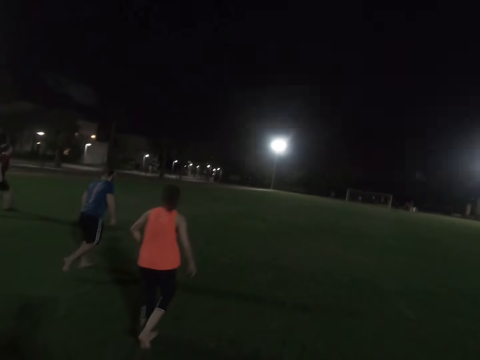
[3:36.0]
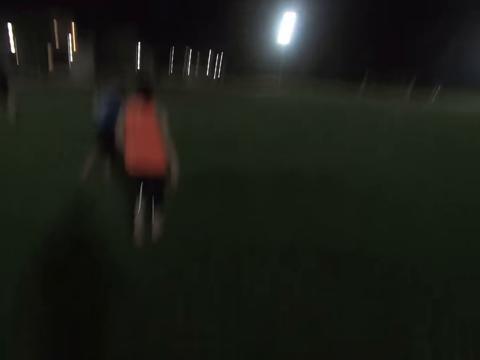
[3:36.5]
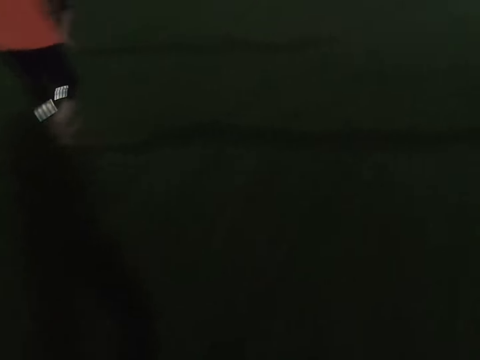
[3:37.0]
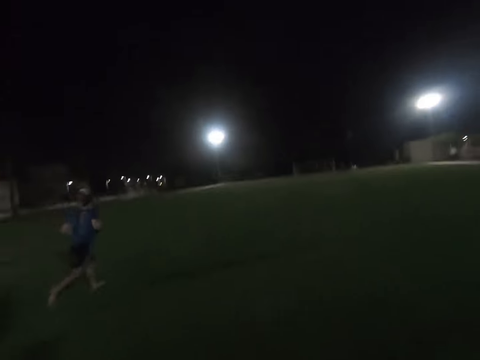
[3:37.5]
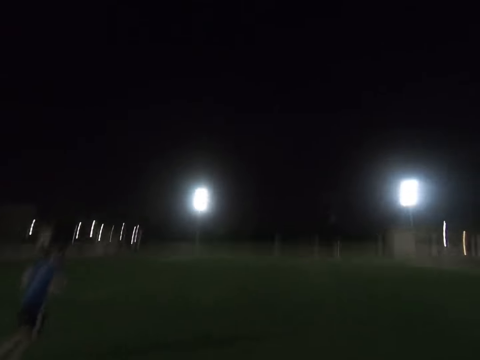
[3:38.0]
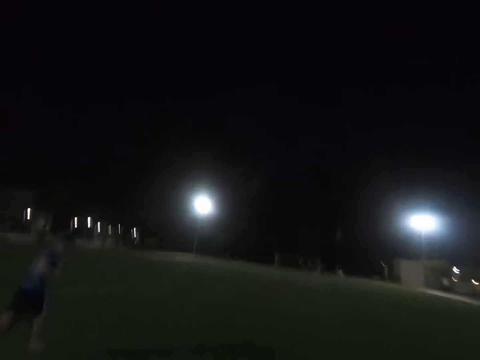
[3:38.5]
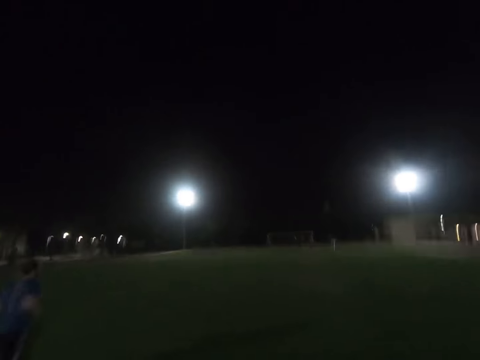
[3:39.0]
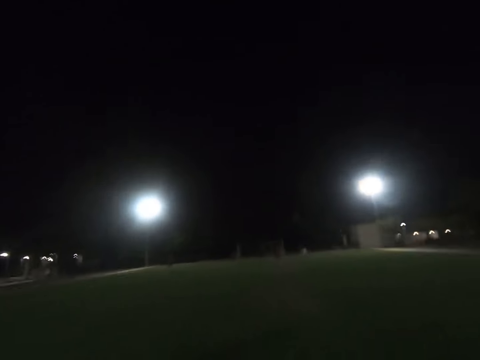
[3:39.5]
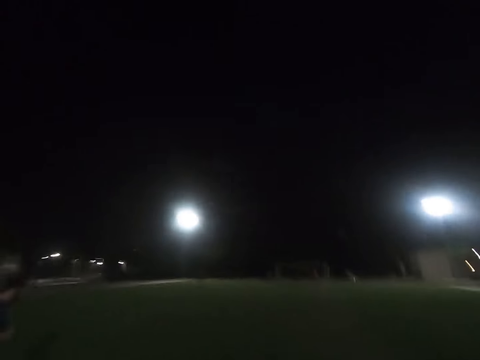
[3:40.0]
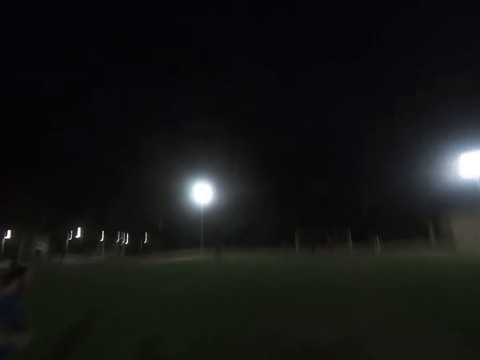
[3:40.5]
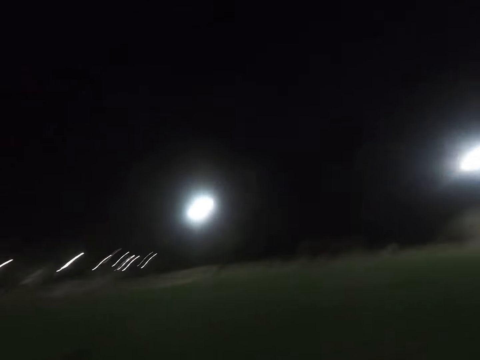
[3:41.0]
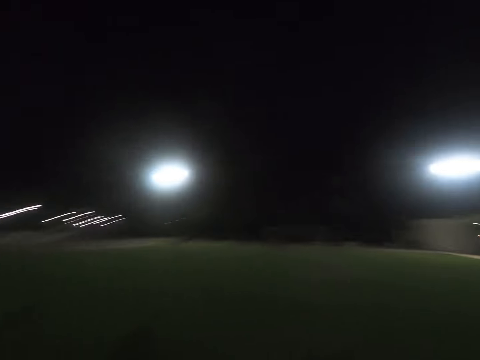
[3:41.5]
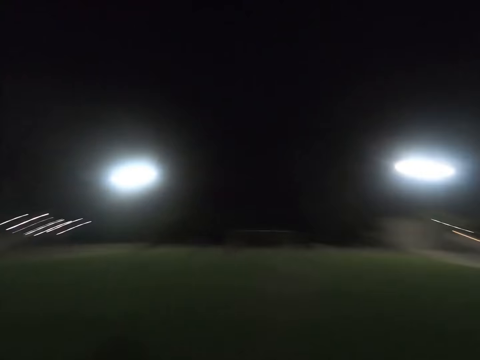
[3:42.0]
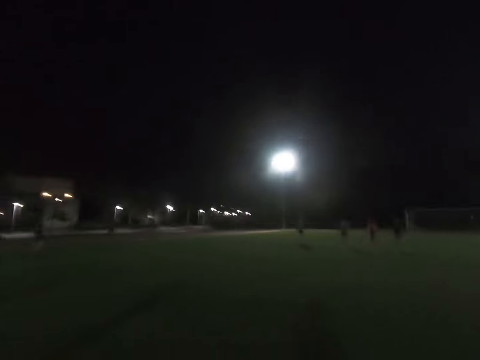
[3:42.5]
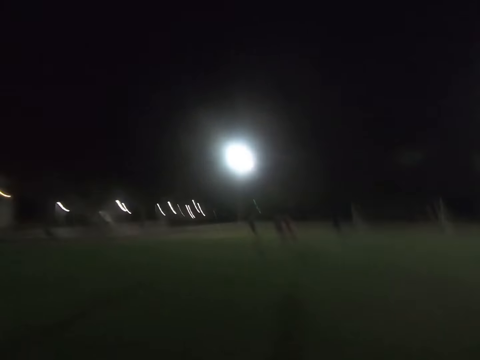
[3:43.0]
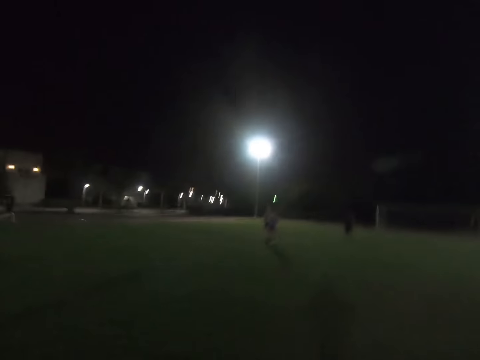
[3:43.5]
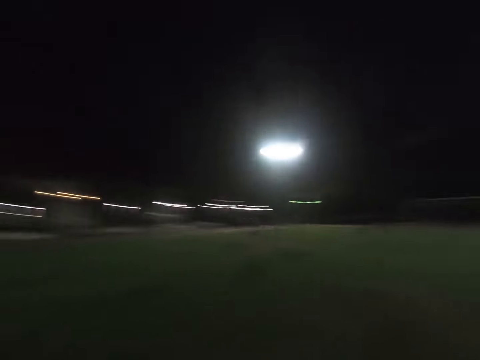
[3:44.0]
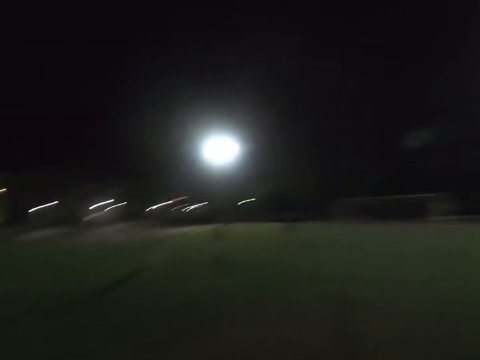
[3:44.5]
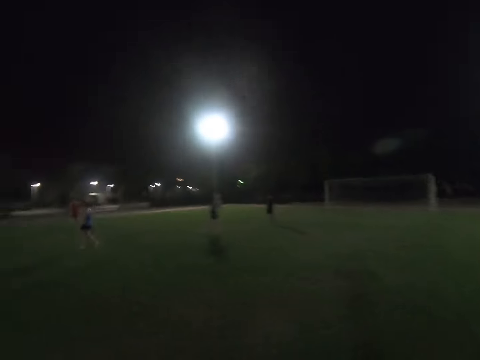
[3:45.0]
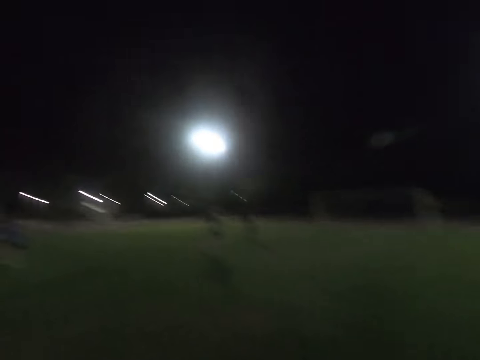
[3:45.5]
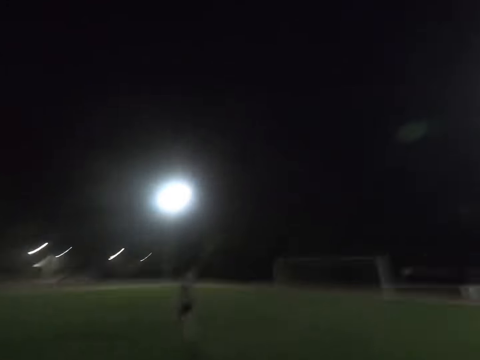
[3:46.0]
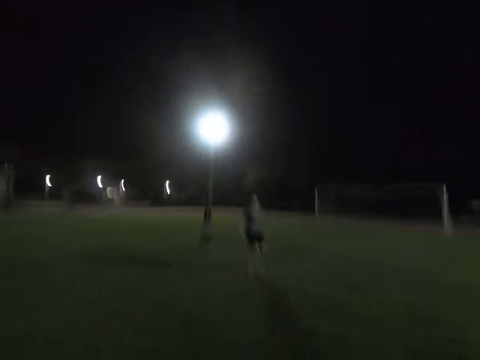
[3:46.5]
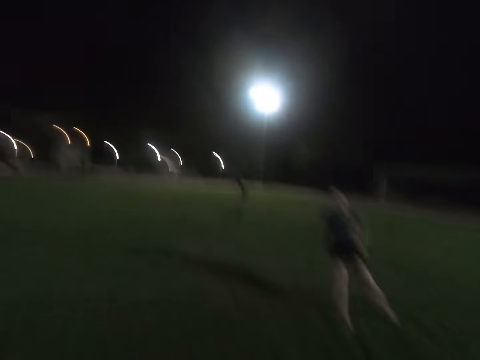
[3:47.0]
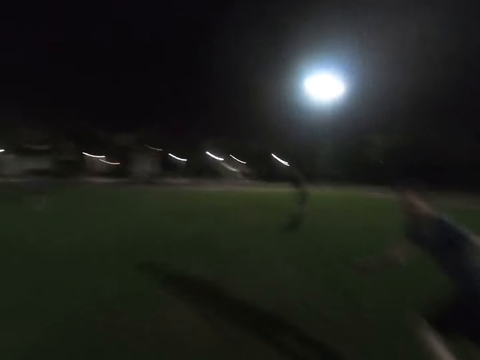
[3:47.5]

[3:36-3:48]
A man runs in the field. A woman runs. Another man walks across.

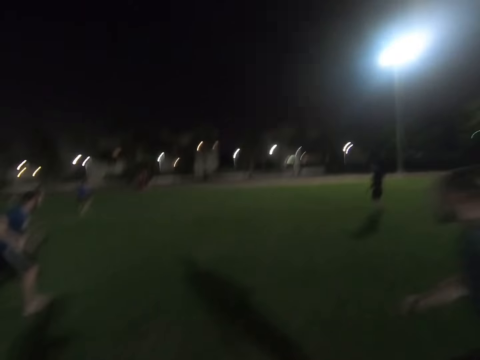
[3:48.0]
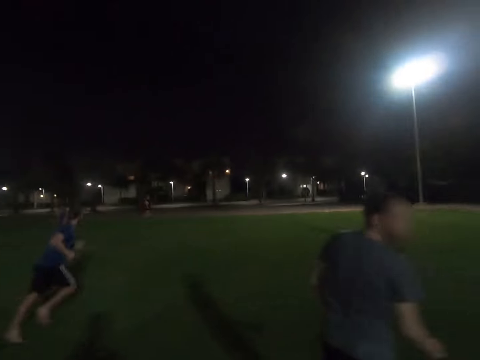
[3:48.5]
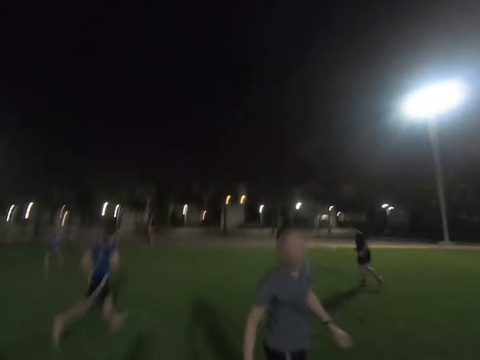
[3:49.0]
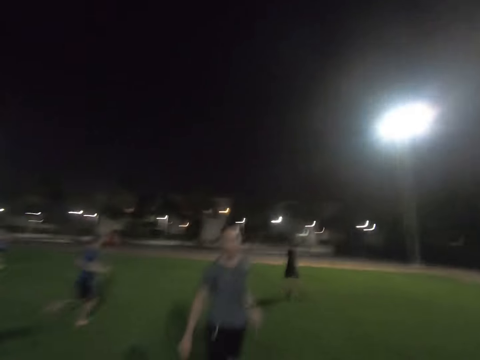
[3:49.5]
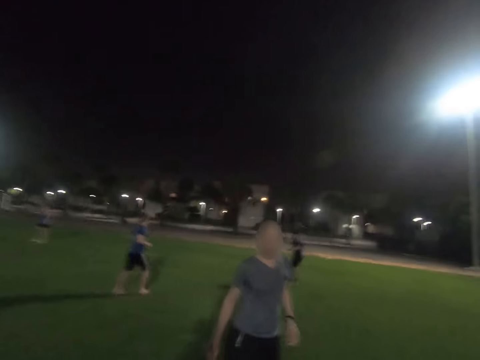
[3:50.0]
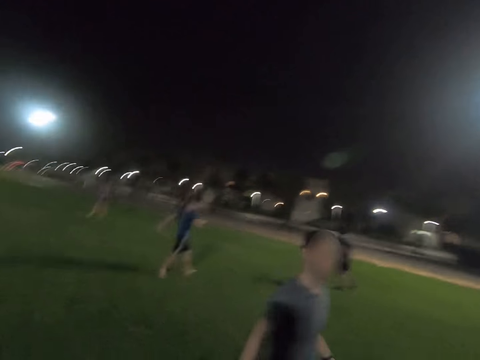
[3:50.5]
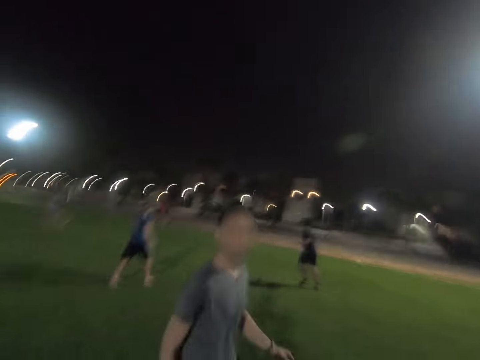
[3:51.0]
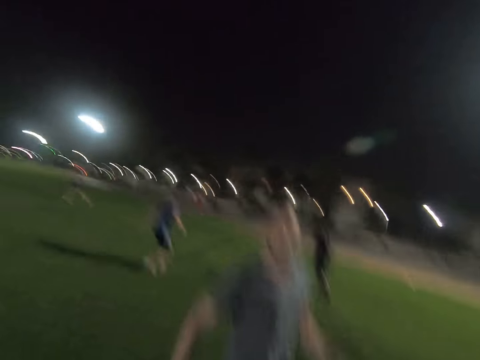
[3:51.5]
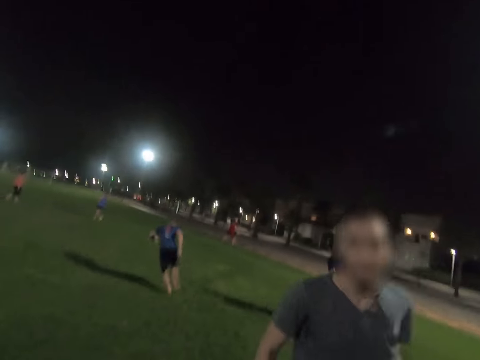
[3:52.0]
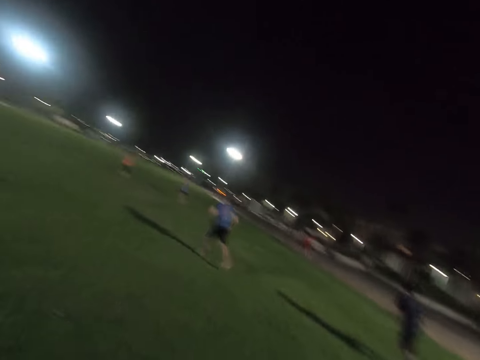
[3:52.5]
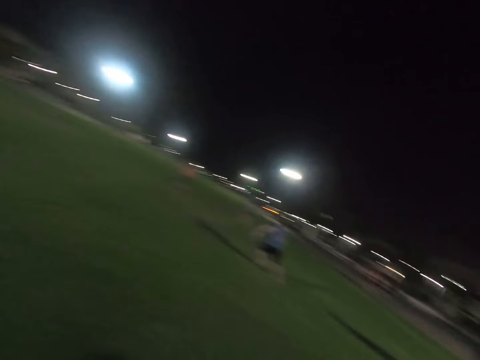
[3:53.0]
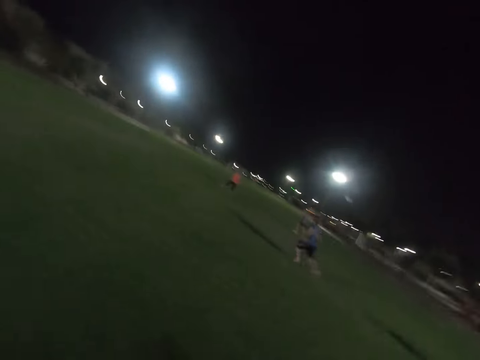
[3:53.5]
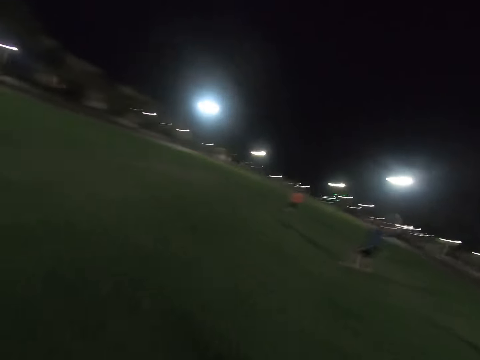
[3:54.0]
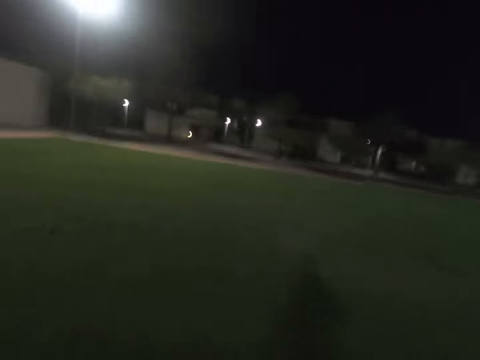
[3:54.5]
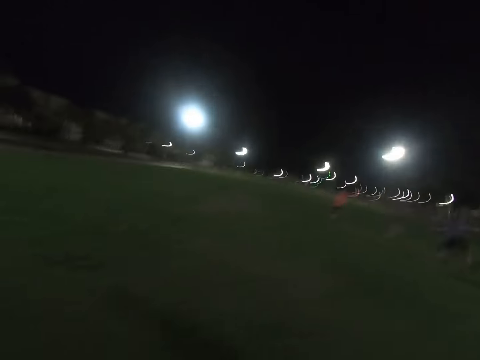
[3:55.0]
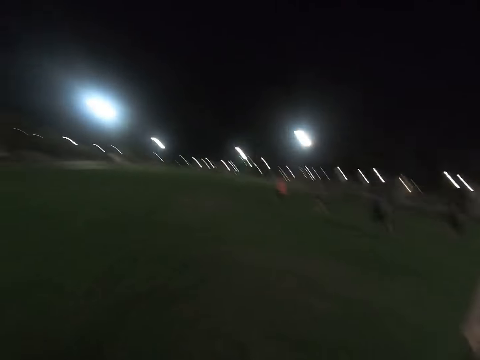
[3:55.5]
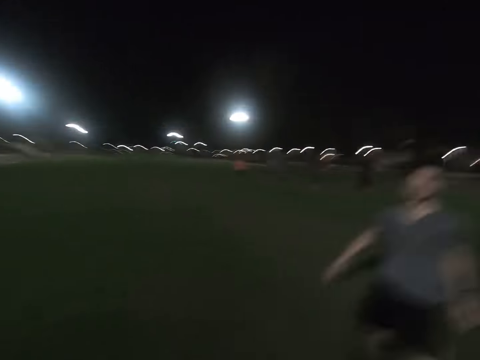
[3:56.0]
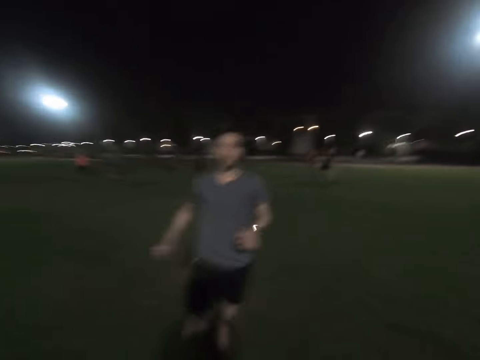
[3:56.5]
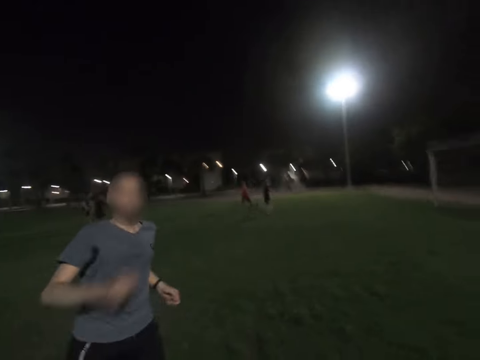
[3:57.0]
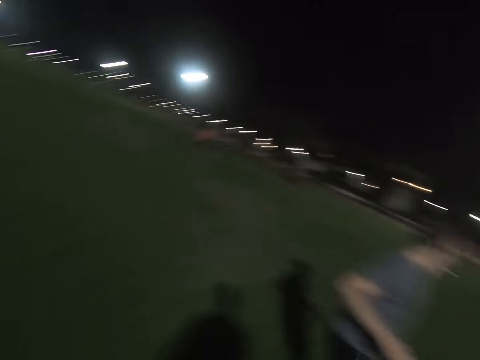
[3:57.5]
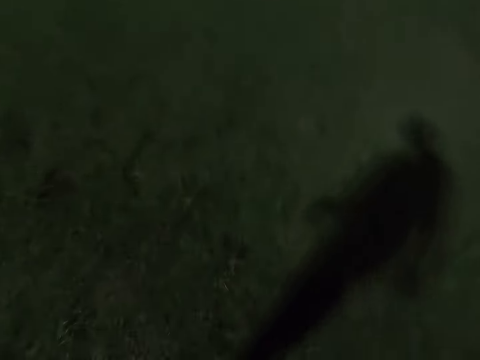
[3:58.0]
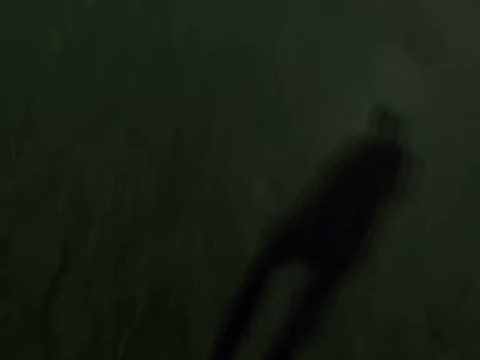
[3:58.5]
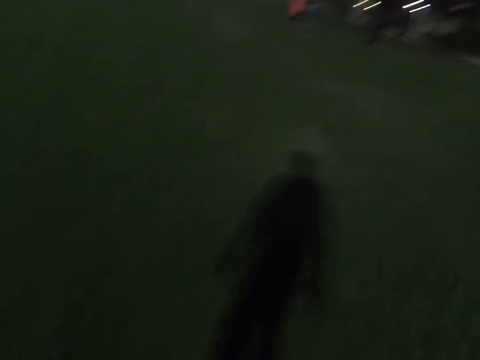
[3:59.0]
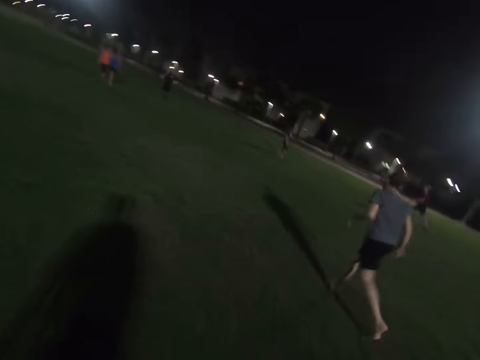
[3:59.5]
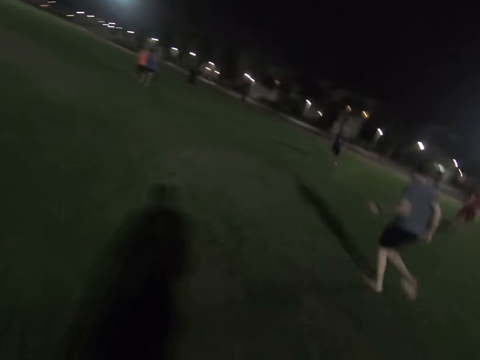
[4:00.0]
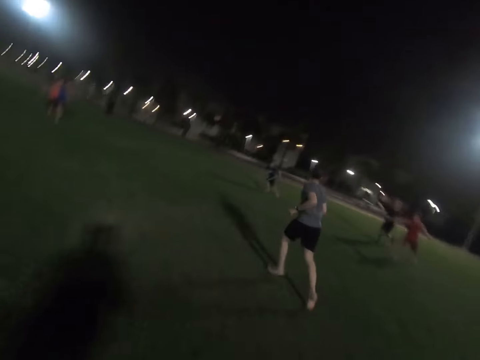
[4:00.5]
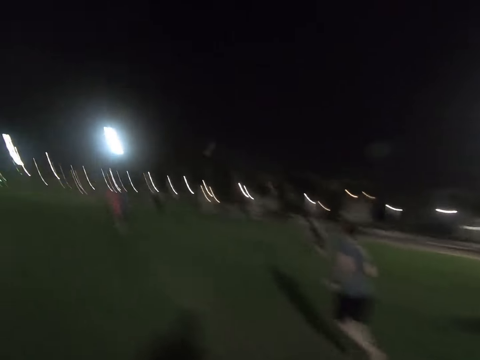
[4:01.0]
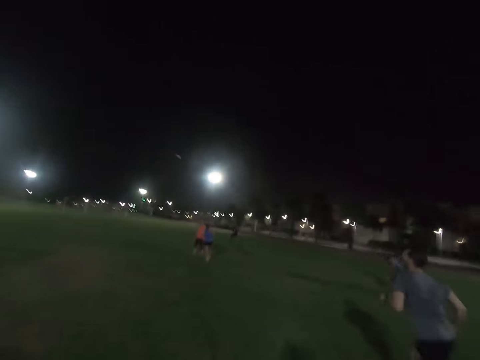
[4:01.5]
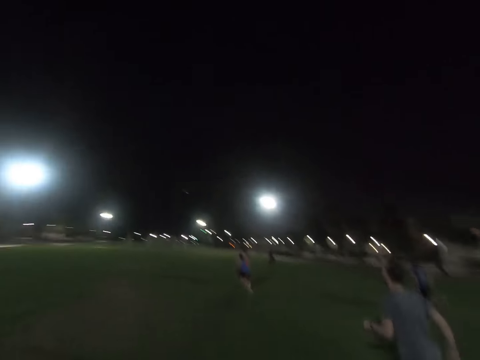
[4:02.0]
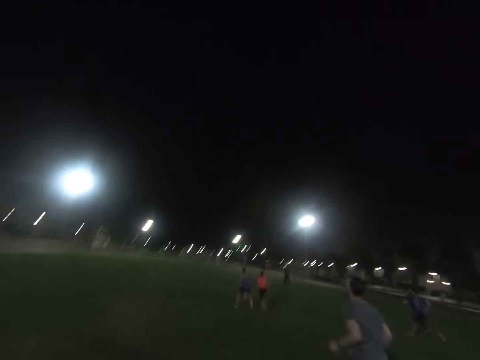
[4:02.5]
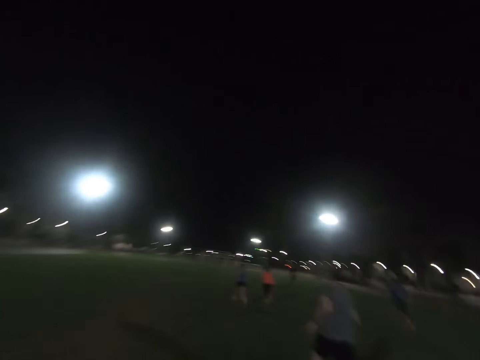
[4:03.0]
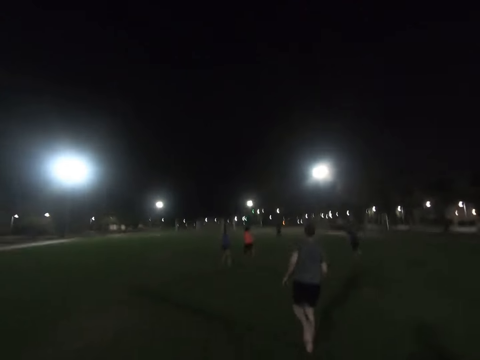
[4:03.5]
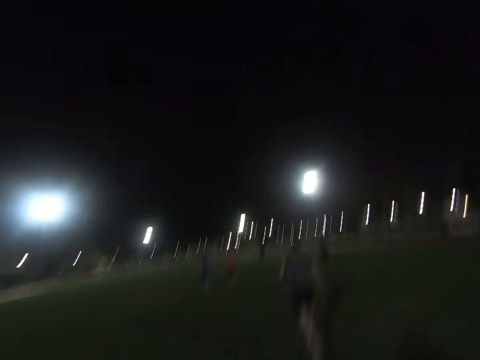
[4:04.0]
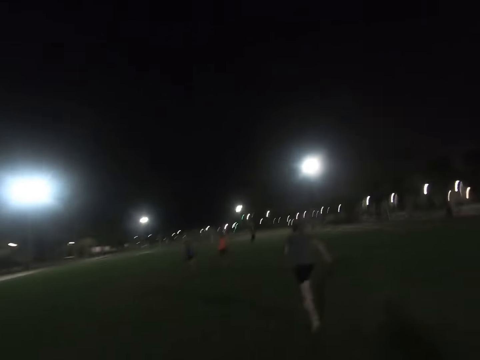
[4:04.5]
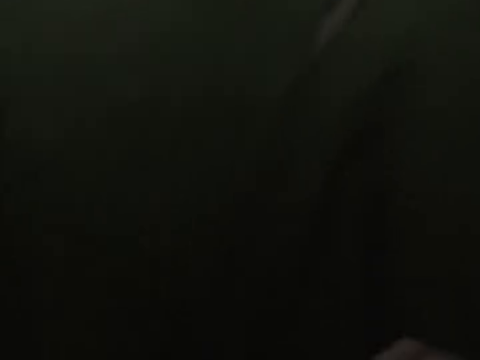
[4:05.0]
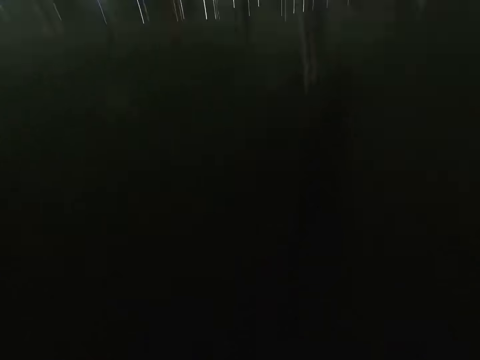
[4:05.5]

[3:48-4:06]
A man runs in the field. The camera wearer looks around the friend. Another man walks across. The camera wearer walks in the field. The other man runs. He runs again. A third man throws a ball.
